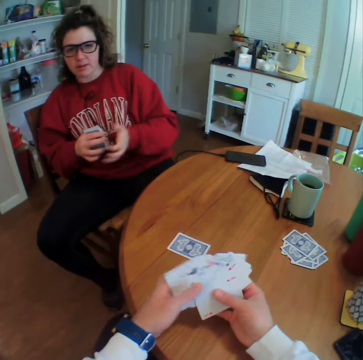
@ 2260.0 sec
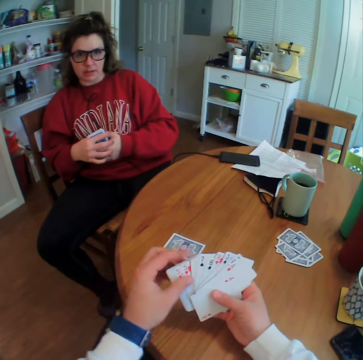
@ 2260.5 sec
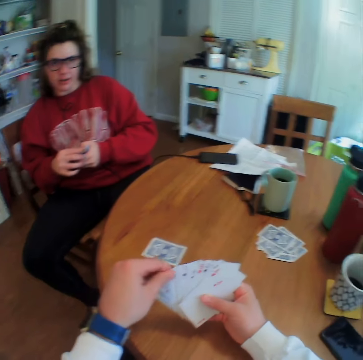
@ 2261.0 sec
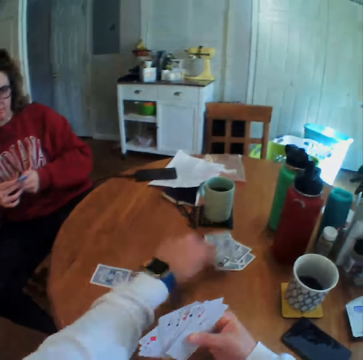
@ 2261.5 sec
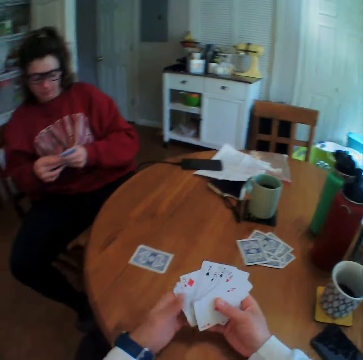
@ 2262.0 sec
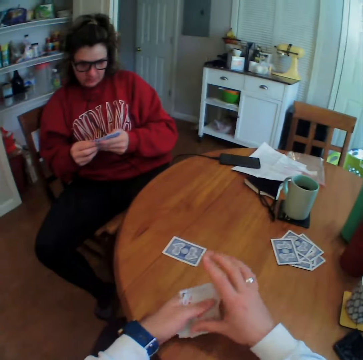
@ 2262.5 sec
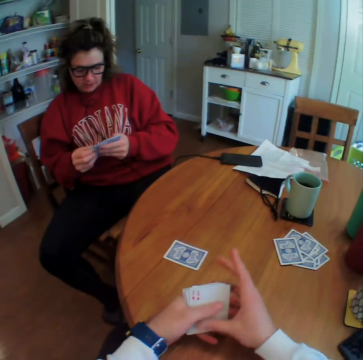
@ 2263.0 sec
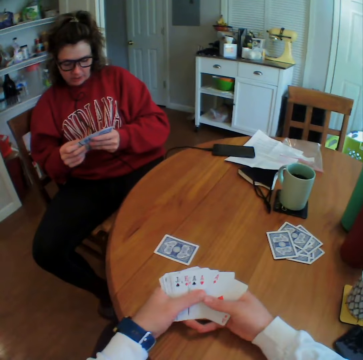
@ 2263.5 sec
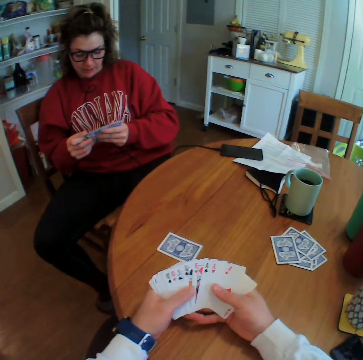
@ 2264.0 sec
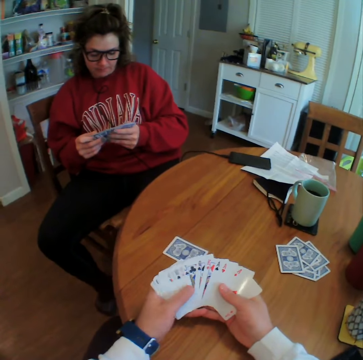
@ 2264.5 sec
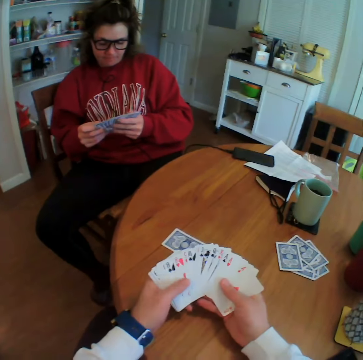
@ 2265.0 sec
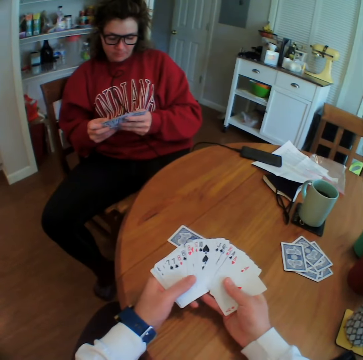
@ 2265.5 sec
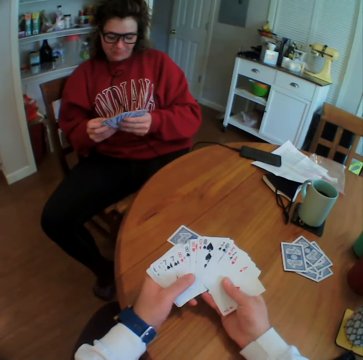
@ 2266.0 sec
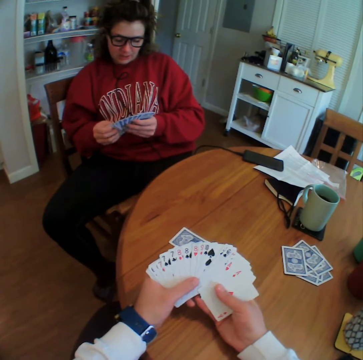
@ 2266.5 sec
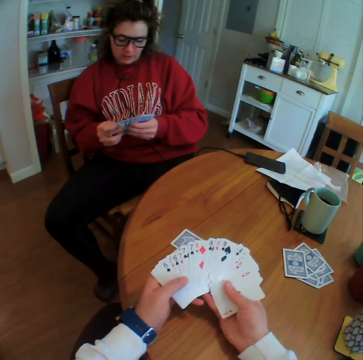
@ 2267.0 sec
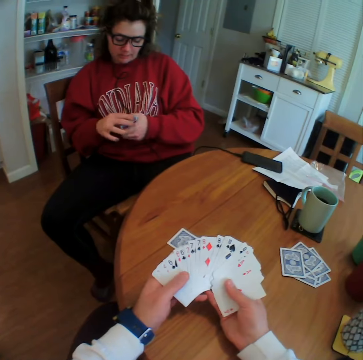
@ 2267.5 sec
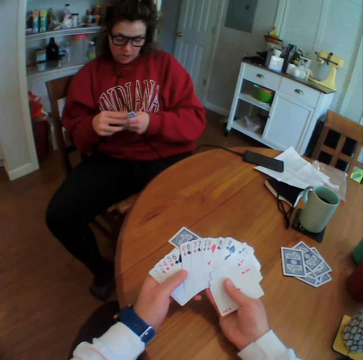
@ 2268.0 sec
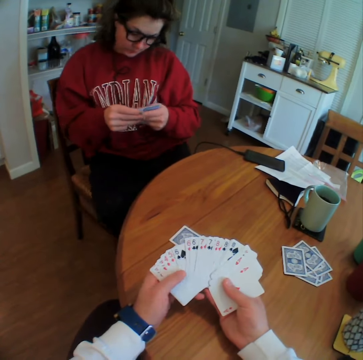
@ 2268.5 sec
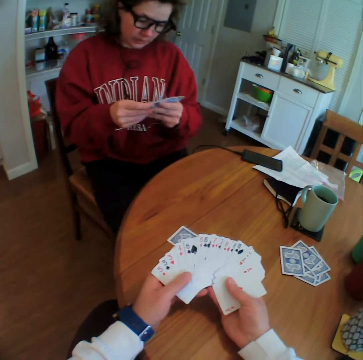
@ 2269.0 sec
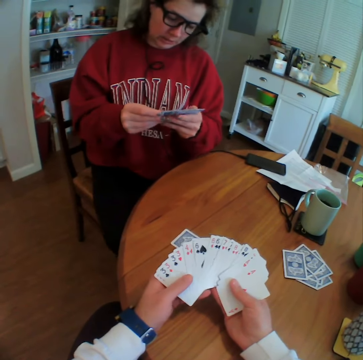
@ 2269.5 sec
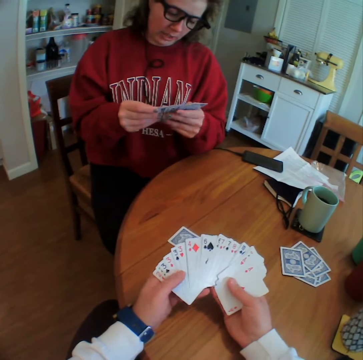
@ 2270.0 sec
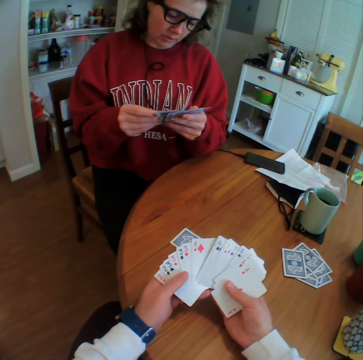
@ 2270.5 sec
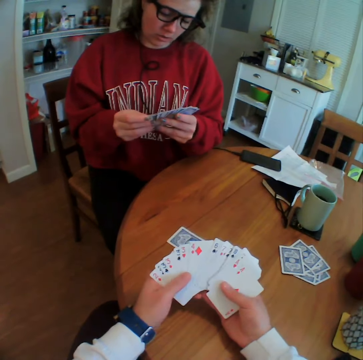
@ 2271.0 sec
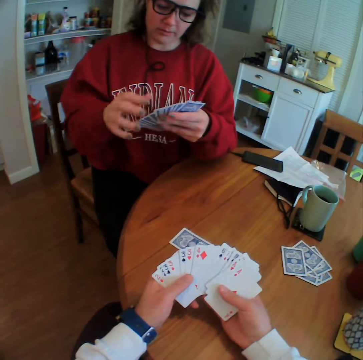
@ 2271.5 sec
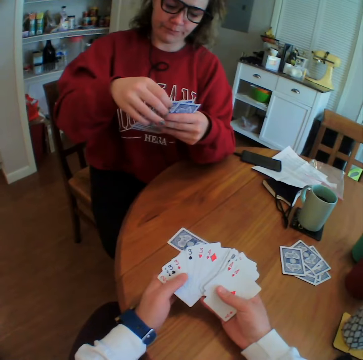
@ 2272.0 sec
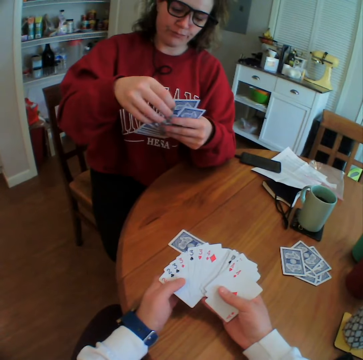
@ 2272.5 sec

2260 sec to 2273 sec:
The camera wearer spreads the cards on his hand. He puts a card down. He folds the cards. A lady spreads cards on her hand. The camera wearer spreads the cards on his hand and looks at the cards. The lady folds her cards. The lady spreads cards on her hand.

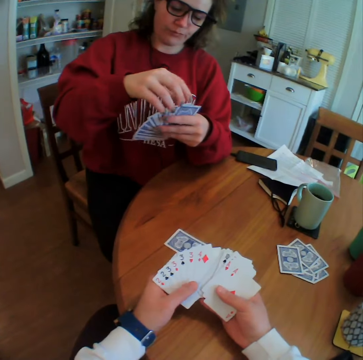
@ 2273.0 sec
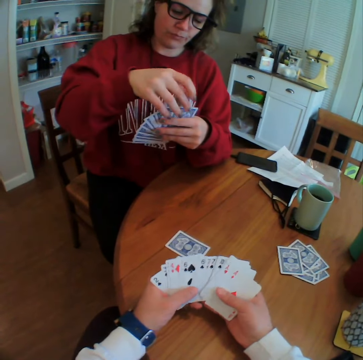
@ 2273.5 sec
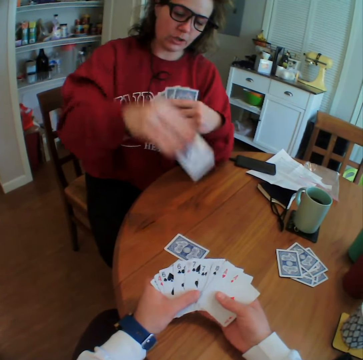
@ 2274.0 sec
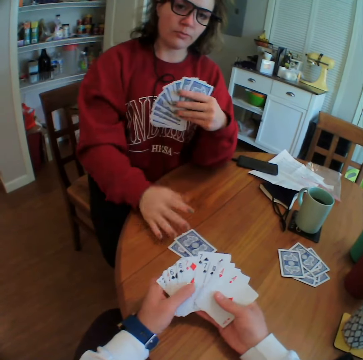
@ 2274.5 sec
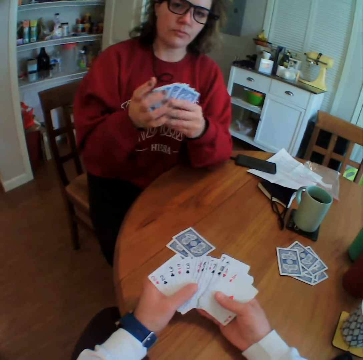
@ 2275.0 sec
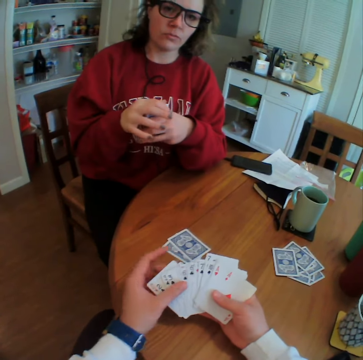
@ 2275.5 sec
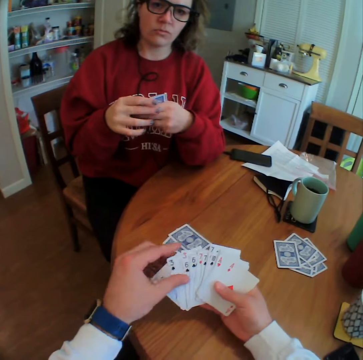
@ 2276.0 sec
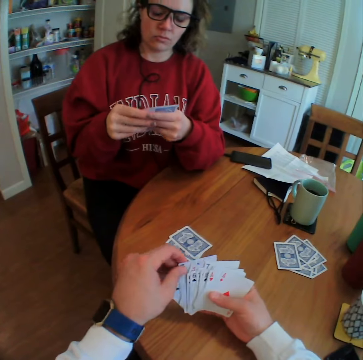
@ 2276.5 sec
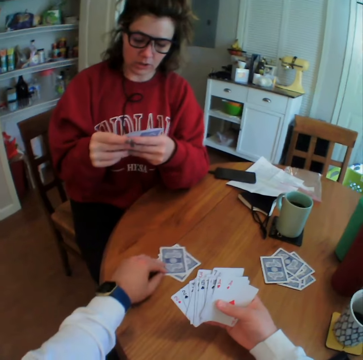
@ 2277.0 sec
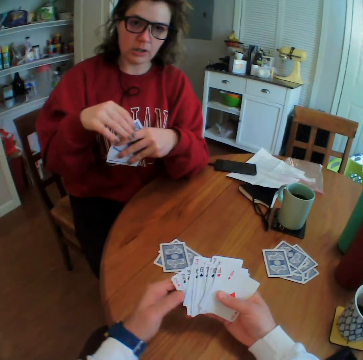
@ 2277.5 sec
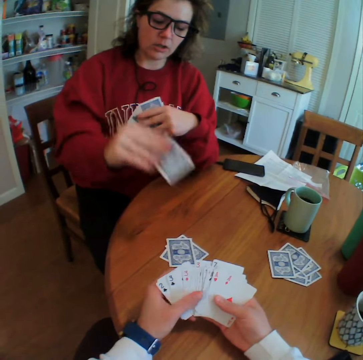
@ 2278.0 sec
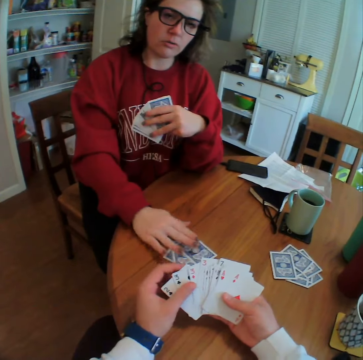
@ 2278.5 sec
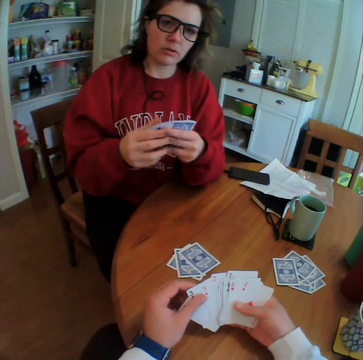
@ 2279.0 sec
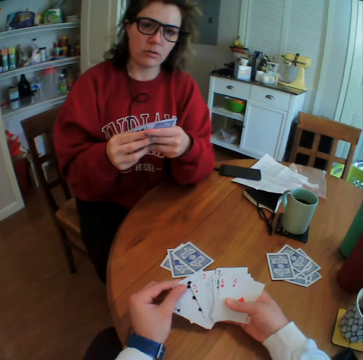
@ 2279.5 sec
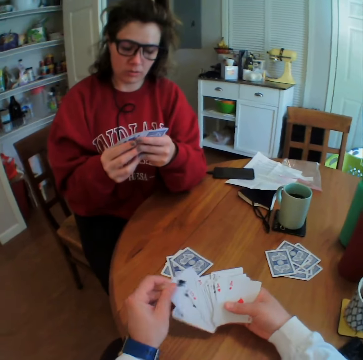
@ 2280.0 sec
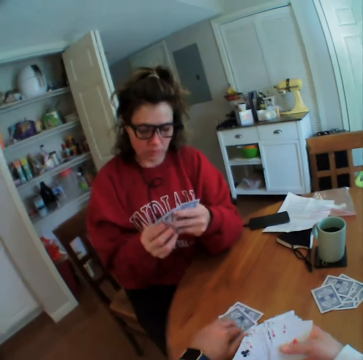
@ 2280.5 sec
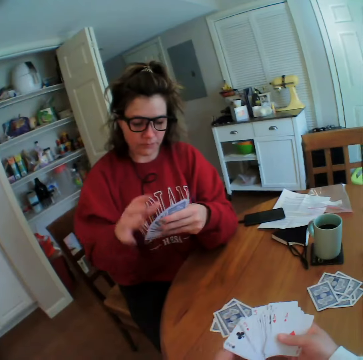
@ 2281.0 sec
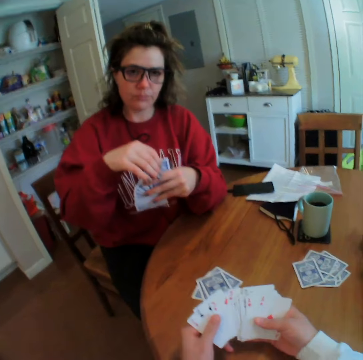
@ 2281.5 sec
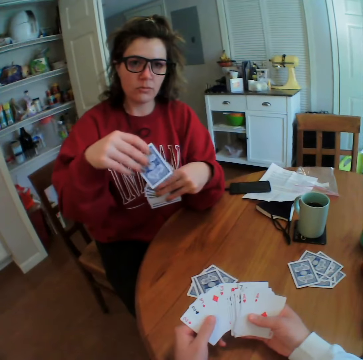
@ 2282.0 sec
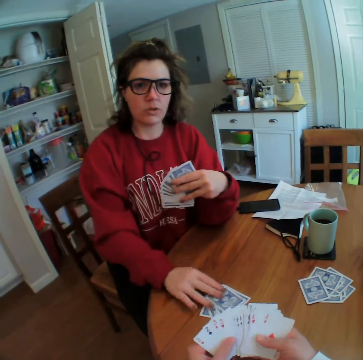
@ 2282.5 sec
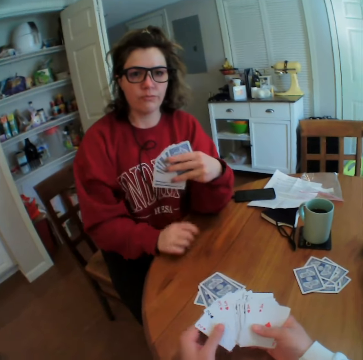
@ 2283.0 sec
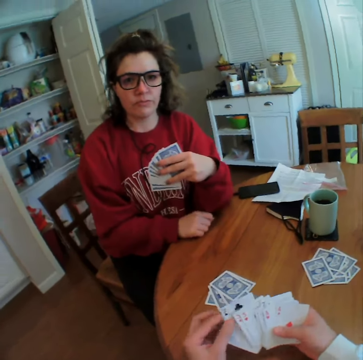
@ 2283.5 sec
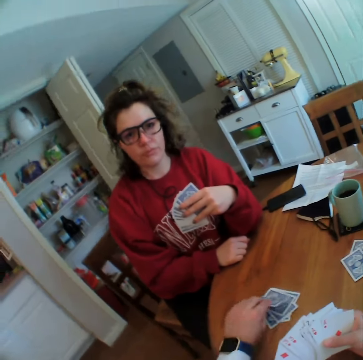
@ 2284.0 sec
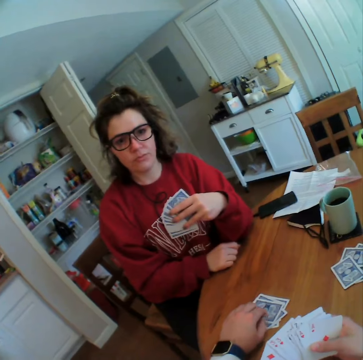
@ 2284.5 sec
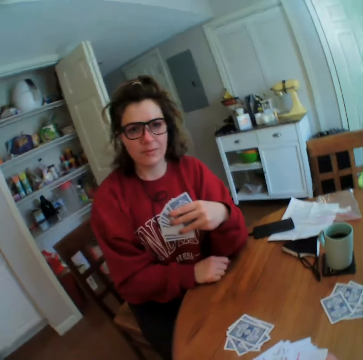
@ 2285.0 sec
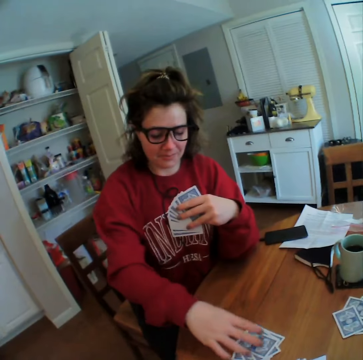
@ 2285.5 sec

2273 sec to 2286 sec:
A lady puts a card down. The lady folds her cards. The camera wearer puts a card down. The lady spreads cards on her hand and puts a card down. The camera wearer puts a card down. The lady puts a card down. The camera wearer puts a card down.

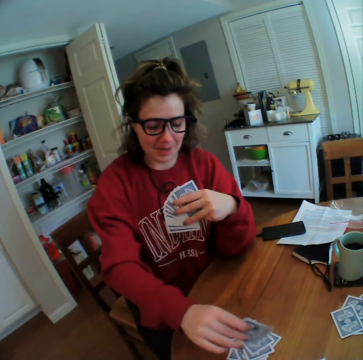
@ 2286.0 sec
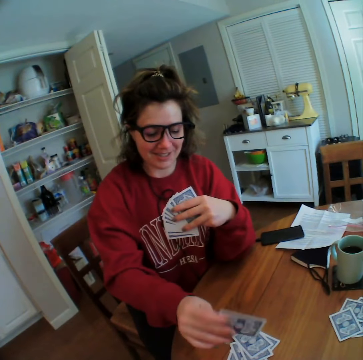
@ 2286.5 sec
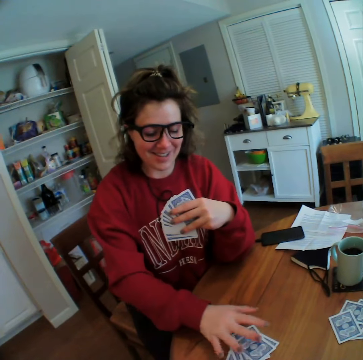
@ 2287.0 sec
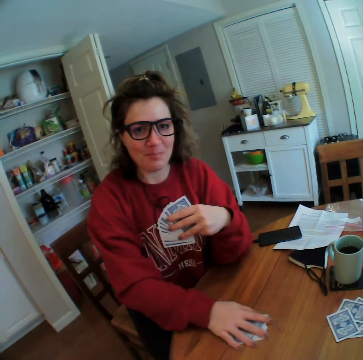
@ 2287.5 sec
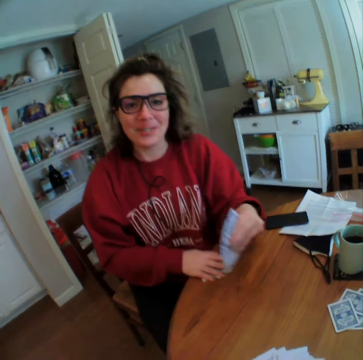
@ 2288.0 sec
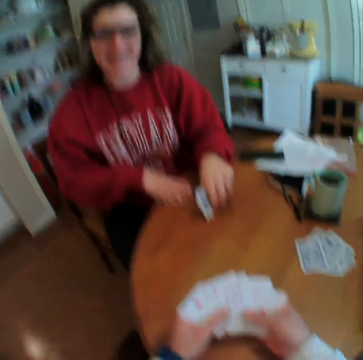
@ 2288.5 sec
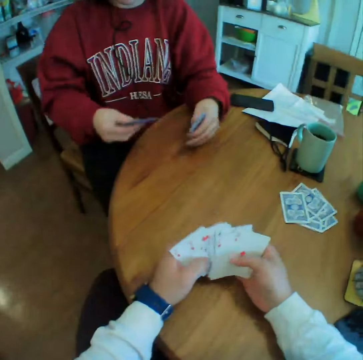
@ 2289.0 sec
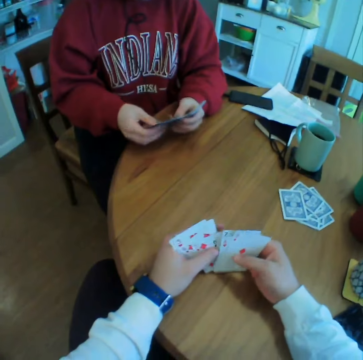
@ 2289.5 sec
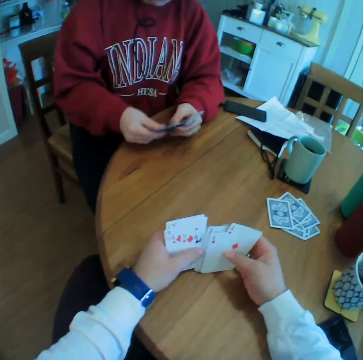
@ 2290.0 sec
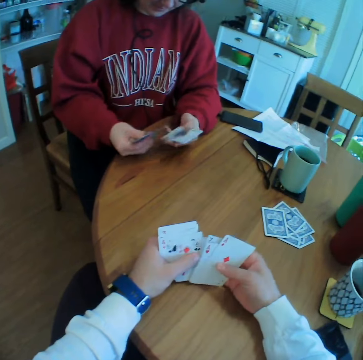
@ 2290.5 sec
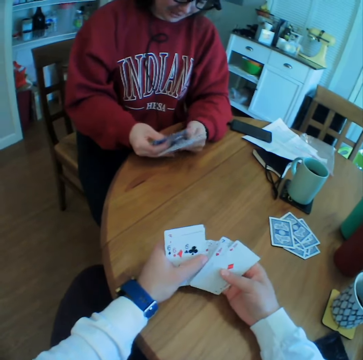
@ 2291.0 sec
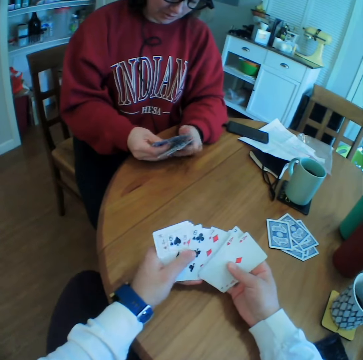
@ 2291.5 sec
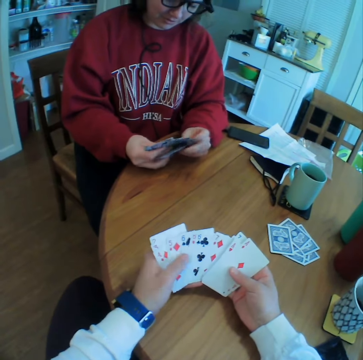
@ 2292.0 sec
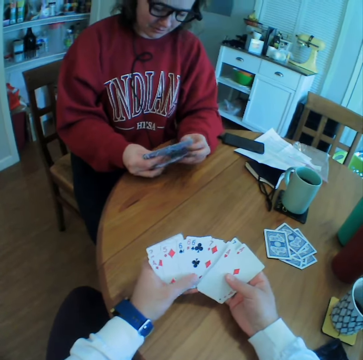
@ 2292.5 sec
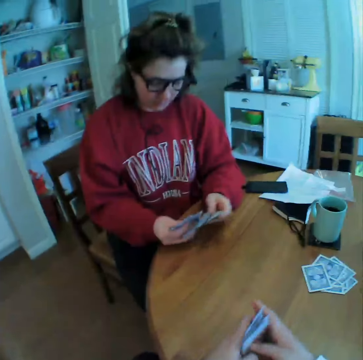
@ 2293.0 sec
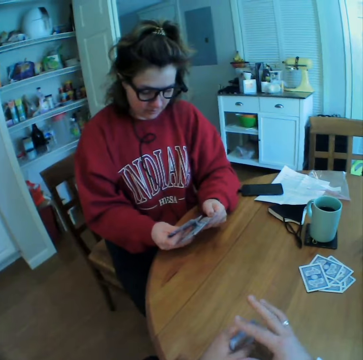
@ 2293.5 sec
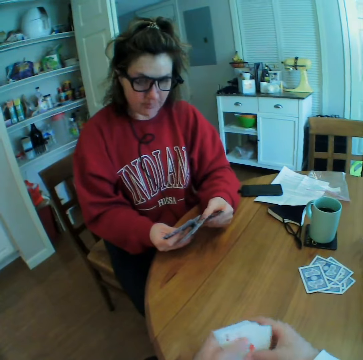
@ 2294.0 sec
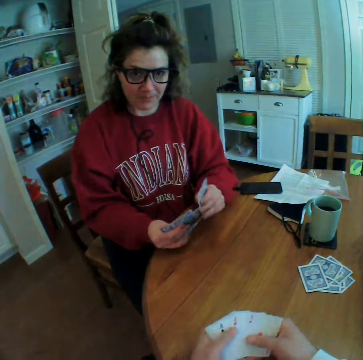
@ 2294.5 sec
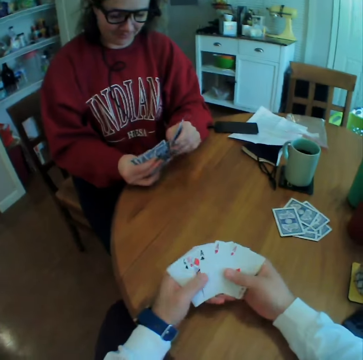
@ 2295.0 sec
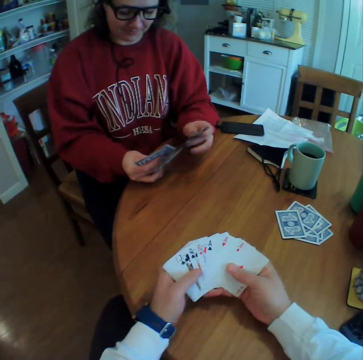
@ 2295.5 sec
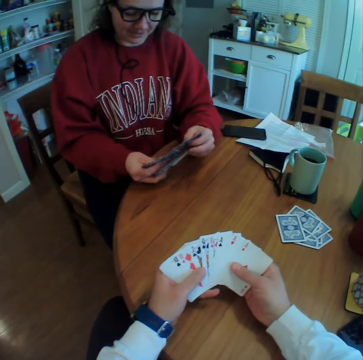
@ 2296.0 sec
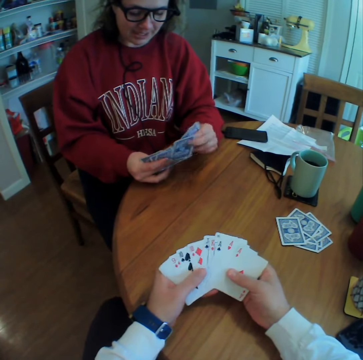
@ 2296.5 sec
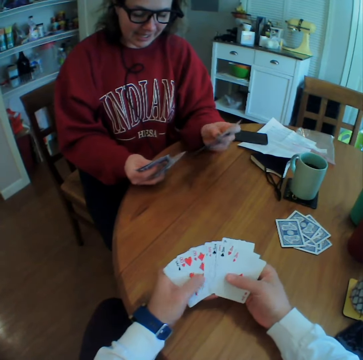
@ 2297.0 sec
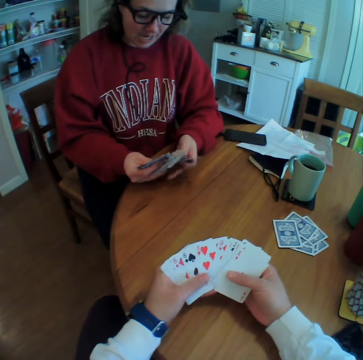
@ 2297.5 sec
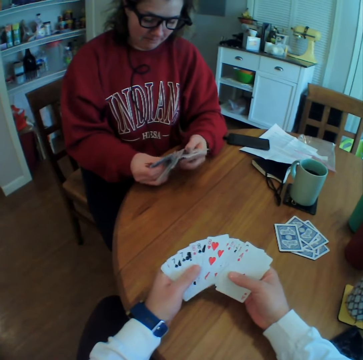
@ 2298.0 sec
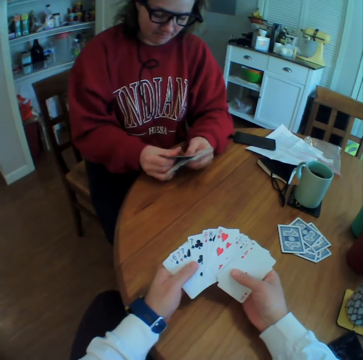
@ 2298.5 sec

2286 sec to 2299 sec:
A lady flips the card. The camera wearer talks to the lady. The lady collects the cards and spreads cards on her hand. The camera wearer spreads the cards on his hand. He reshuffles the cards.
